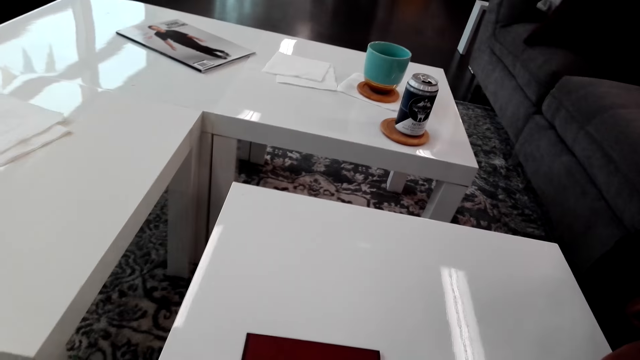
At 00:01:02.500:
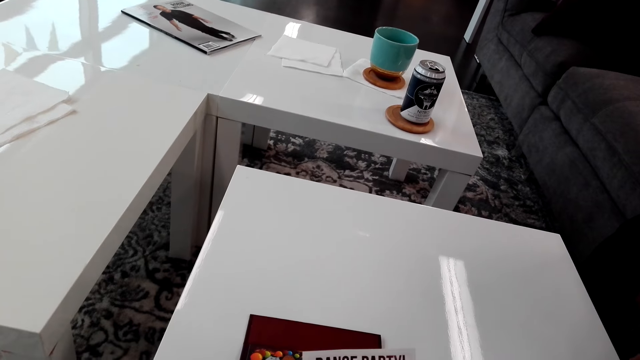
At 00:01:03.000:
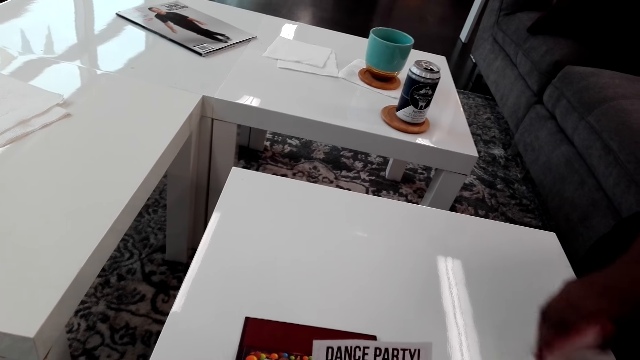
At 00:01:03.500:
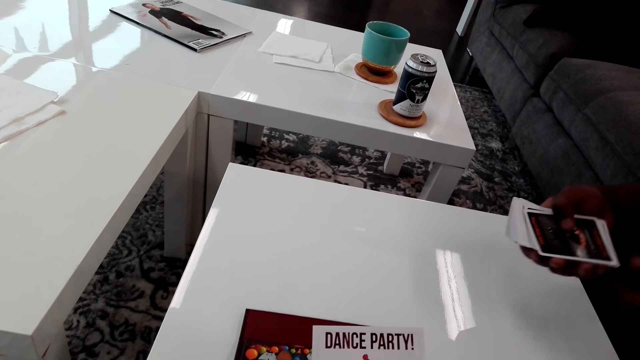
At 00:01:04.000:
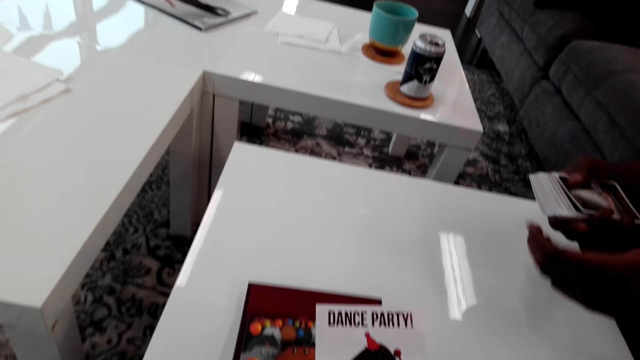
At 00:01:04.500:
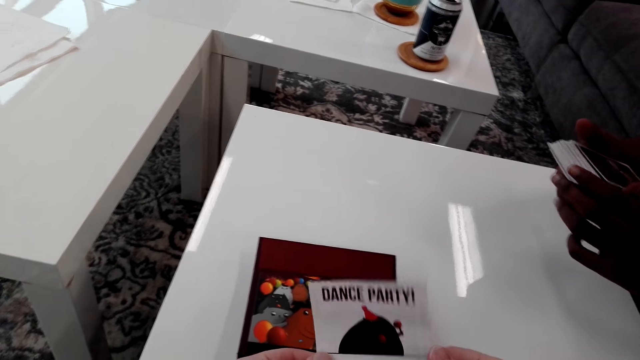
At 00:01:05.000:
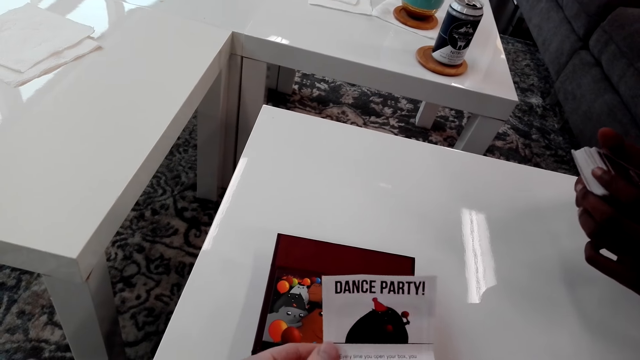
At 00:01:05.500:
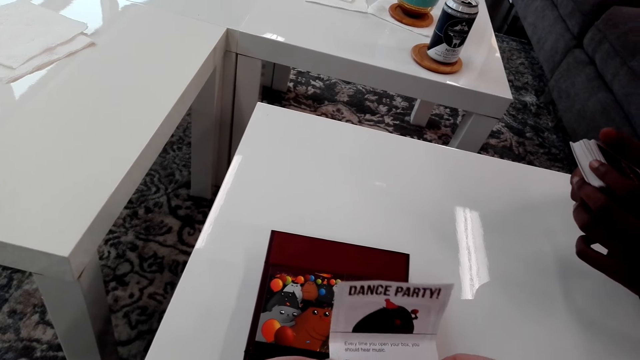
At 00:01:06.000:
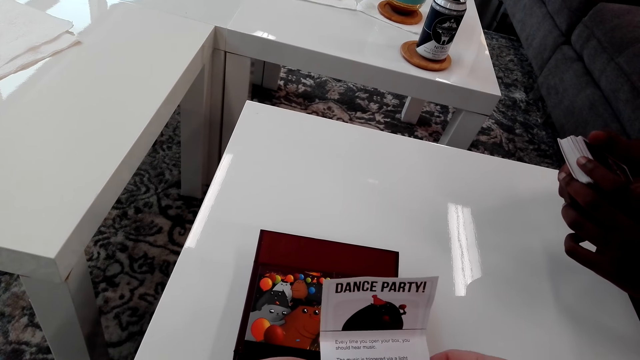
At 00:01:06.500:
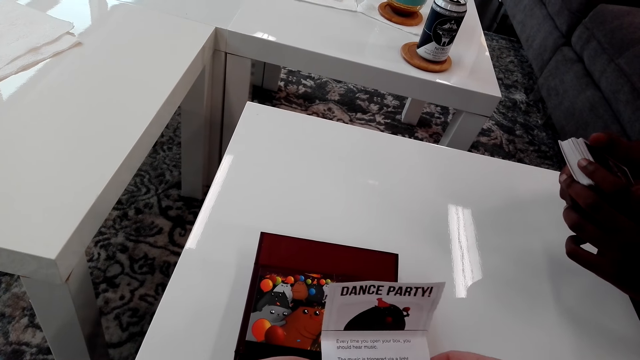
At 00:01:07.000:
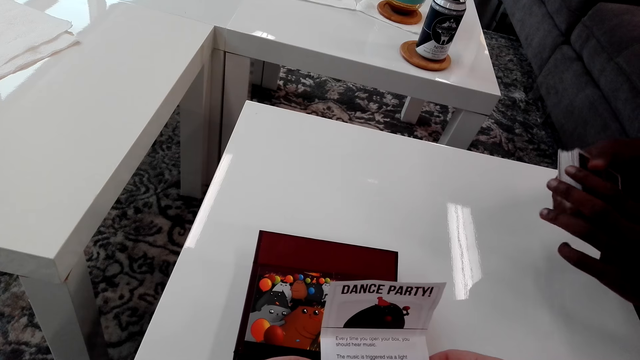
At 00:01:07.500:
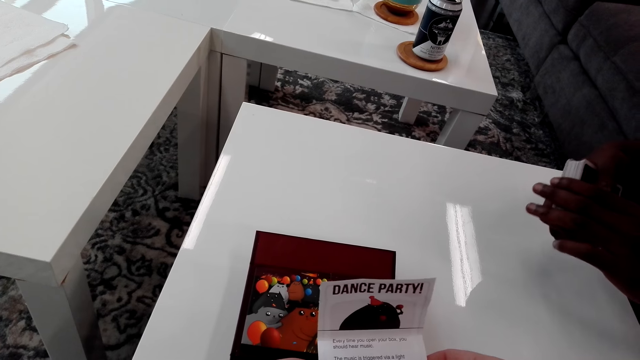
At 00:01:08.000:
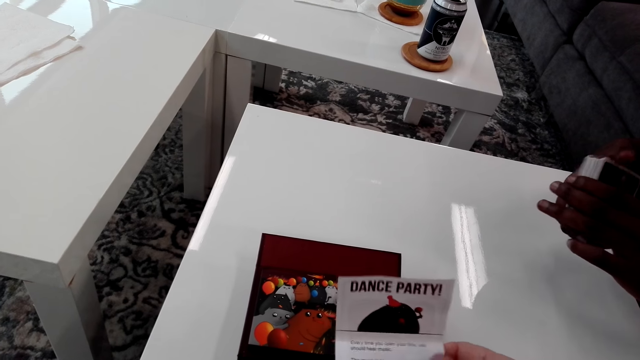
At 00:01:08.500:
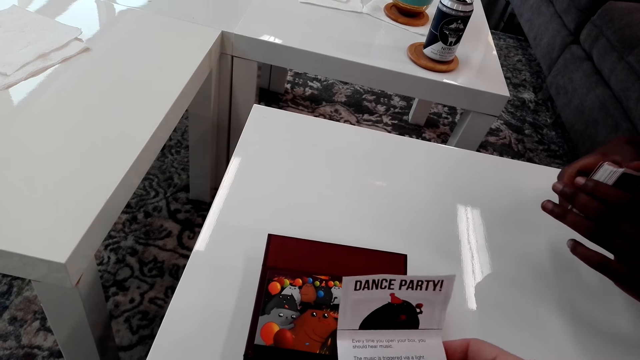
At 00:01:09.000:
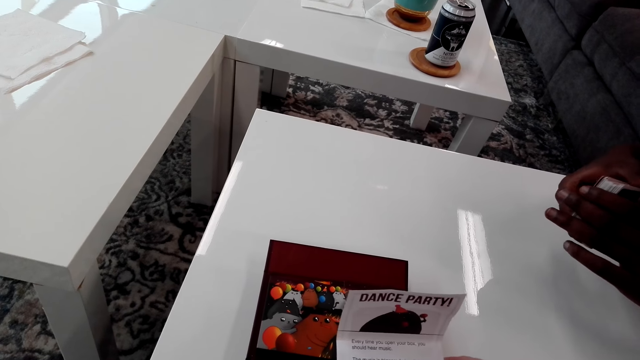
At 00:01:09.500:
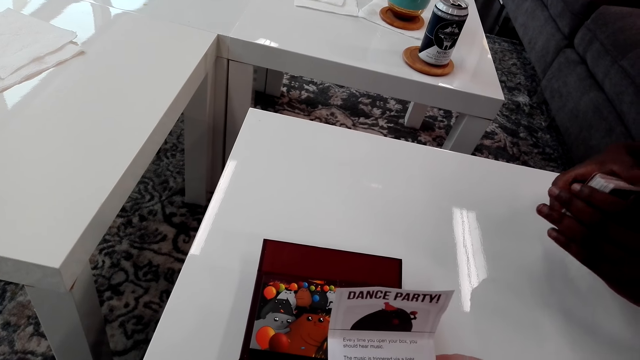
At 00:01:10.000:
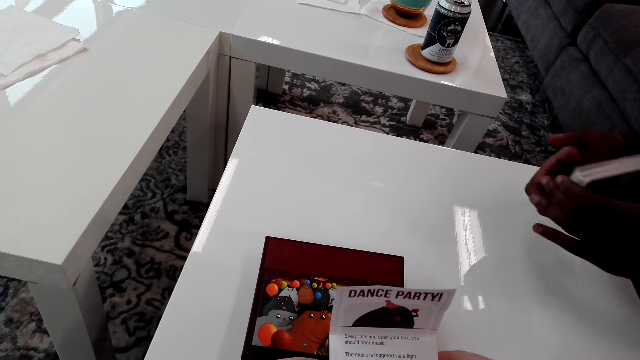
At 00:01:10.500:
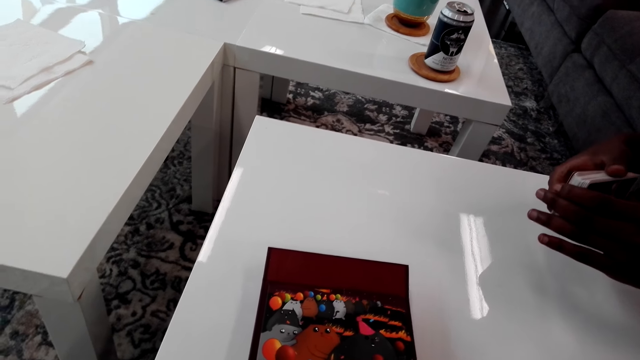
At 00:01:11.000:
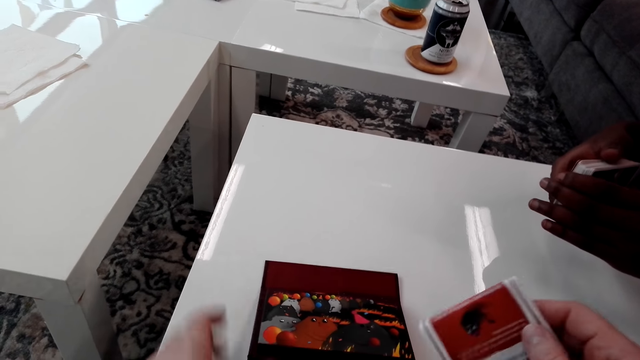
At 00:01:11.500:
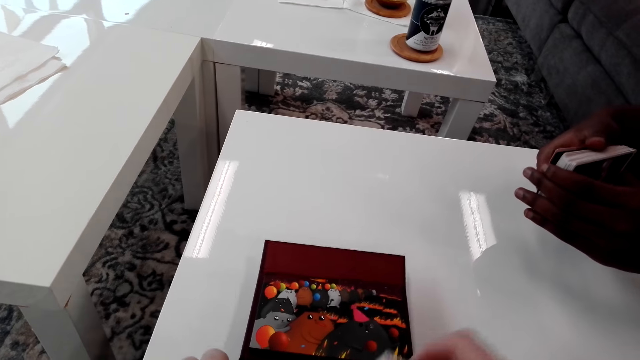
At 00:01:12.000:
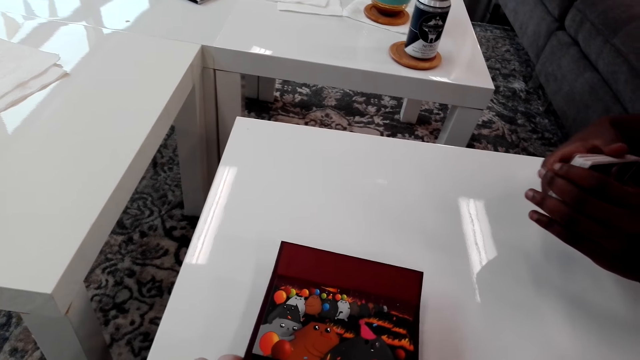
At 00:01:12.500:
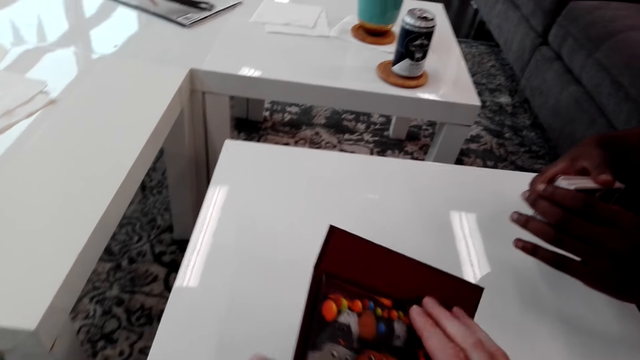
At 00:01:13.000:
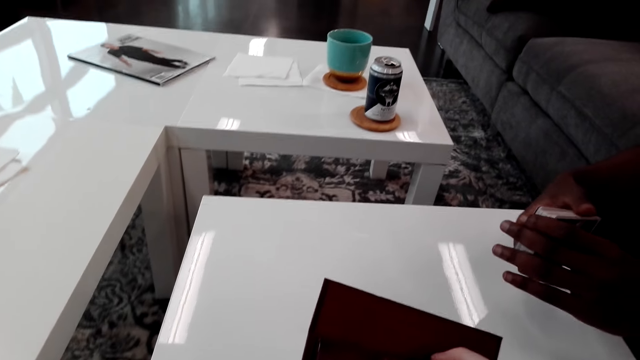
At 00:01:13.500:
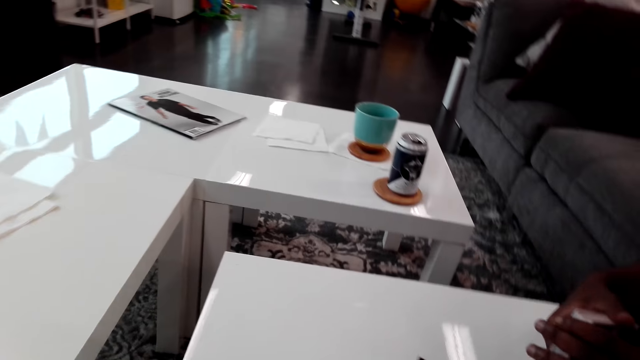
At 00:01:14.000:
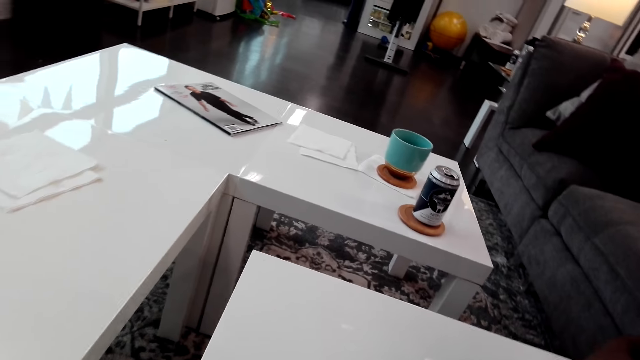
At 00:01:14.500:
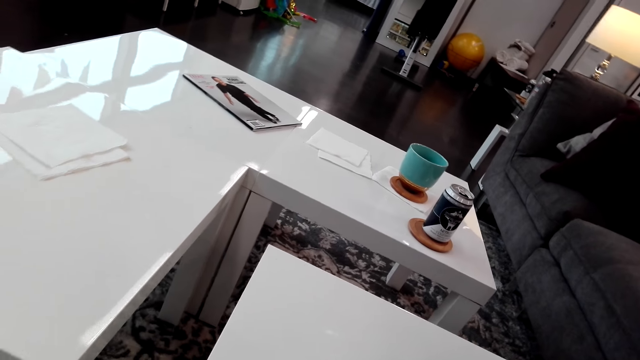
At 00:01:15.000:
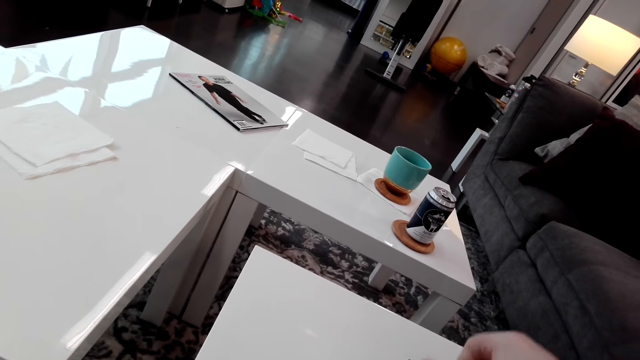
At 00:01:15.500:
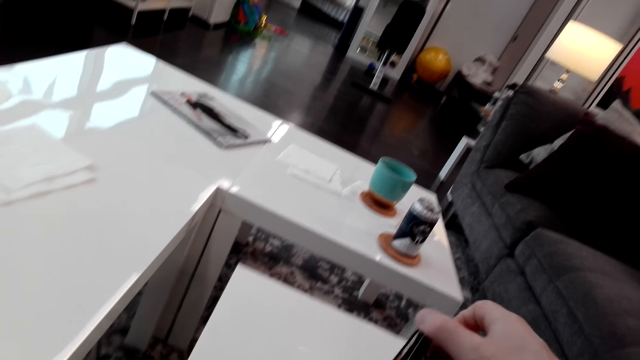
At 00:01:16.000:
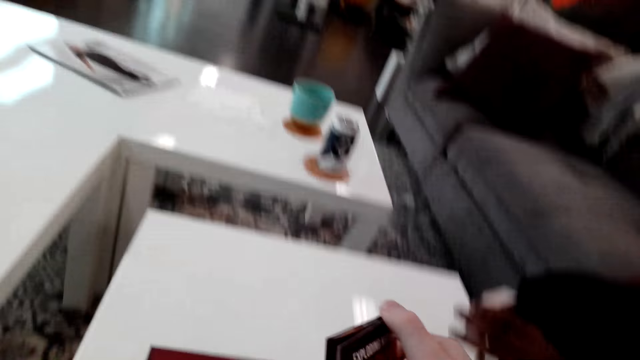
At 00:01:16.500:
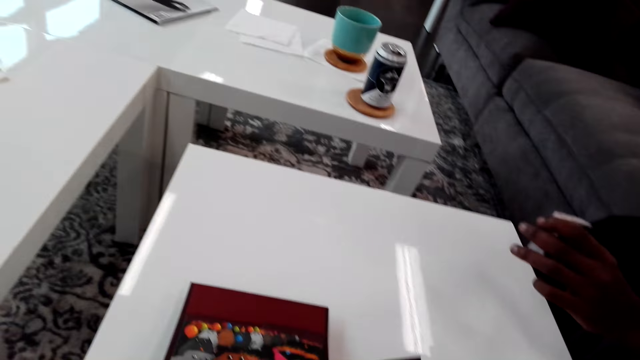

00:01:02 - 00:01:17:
The camera wearer picks up the paper. They read the cards. They put down the paper. They look around, and open a manual while talking.

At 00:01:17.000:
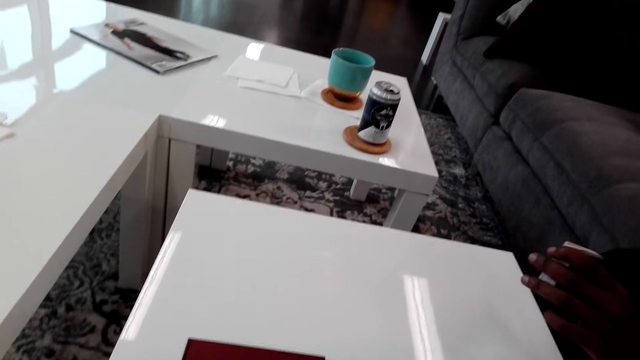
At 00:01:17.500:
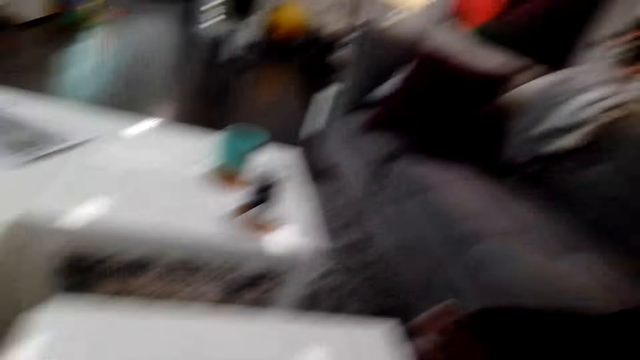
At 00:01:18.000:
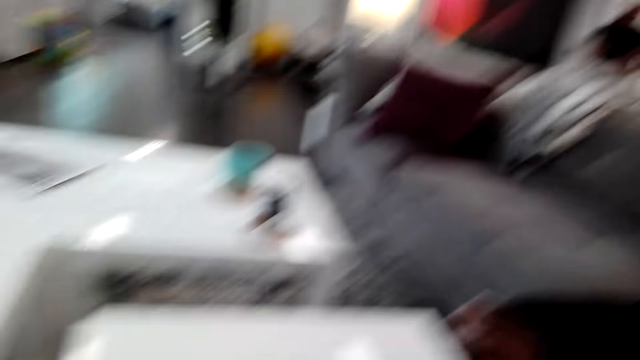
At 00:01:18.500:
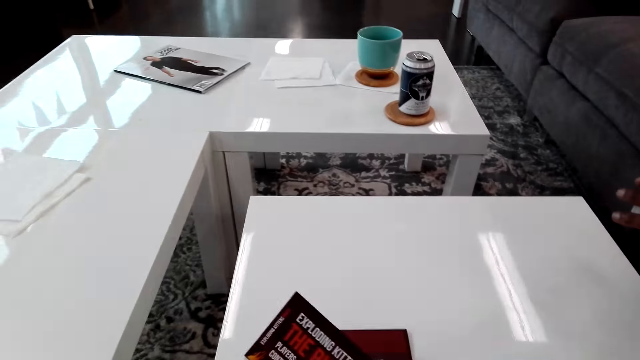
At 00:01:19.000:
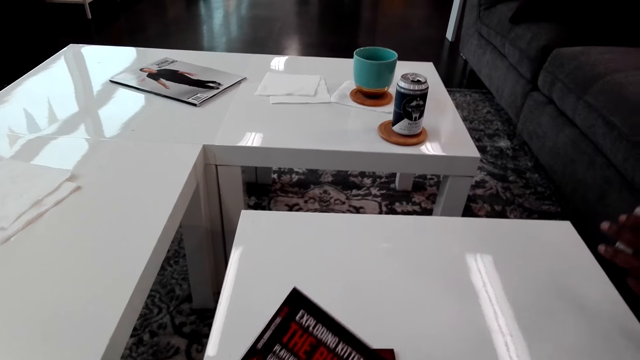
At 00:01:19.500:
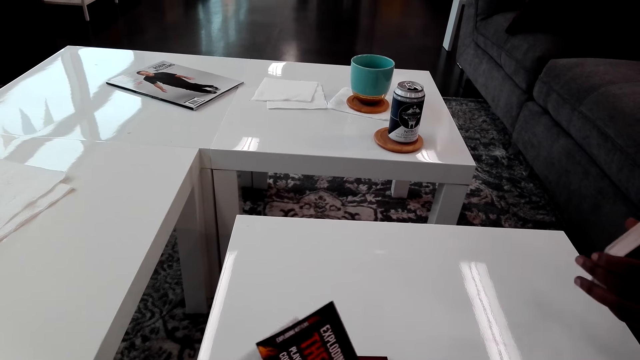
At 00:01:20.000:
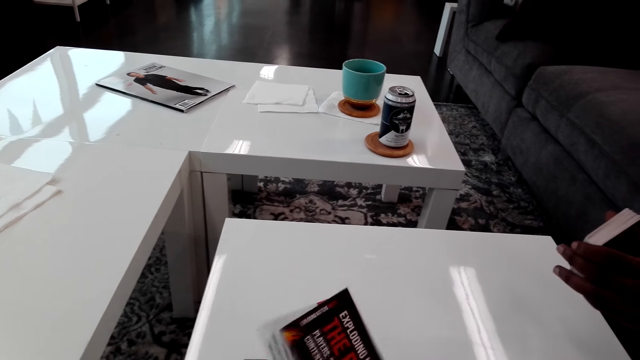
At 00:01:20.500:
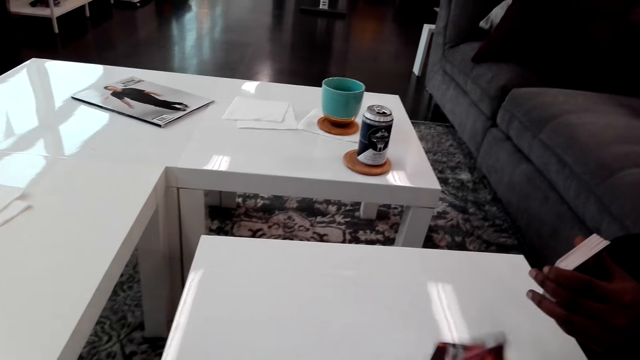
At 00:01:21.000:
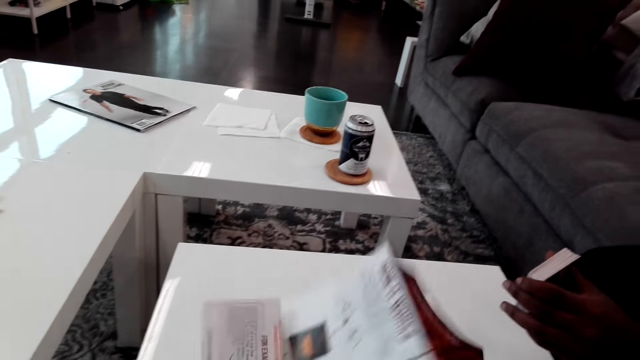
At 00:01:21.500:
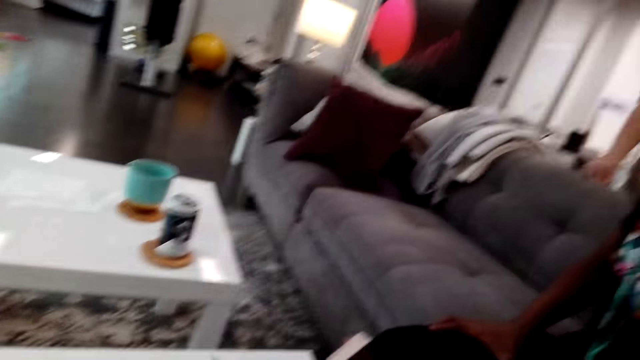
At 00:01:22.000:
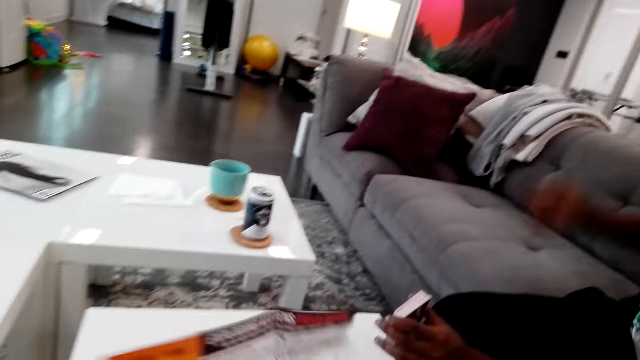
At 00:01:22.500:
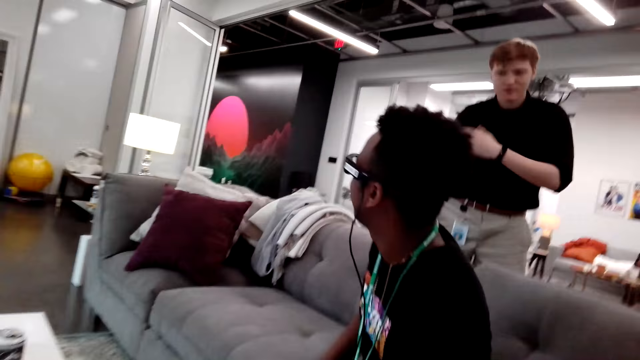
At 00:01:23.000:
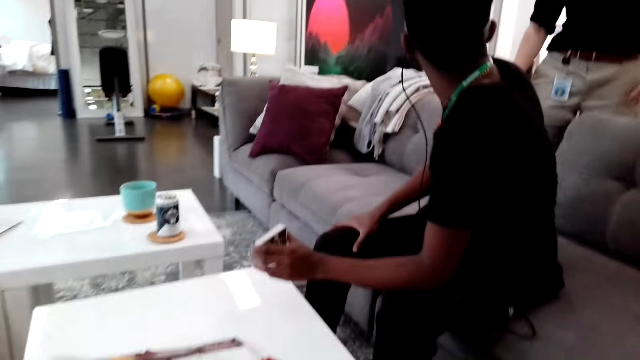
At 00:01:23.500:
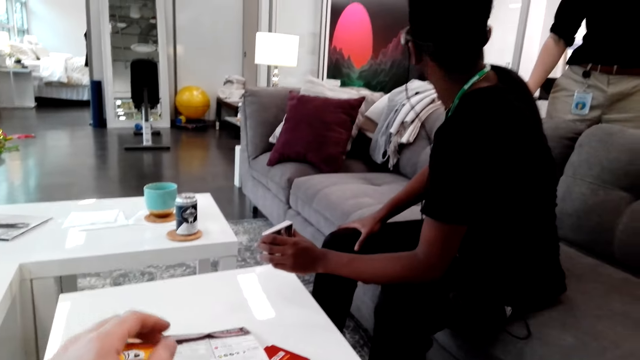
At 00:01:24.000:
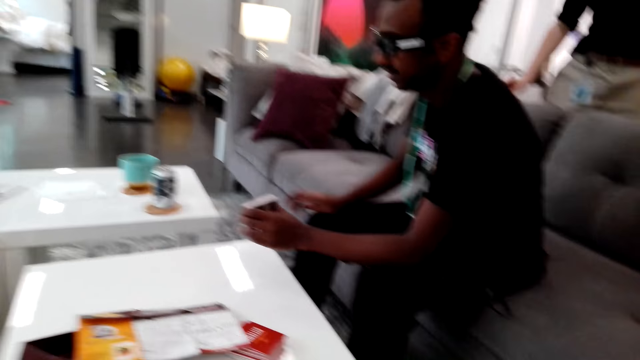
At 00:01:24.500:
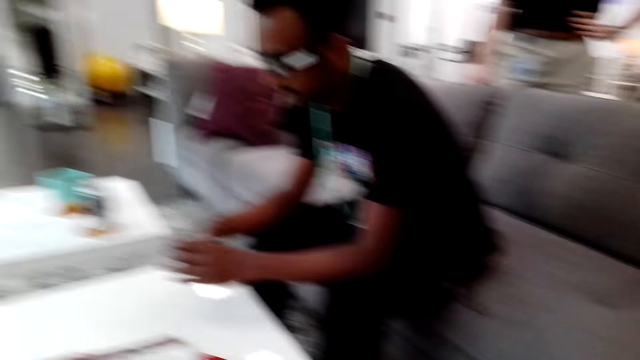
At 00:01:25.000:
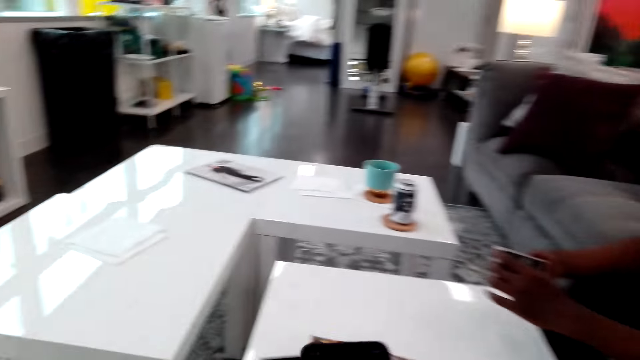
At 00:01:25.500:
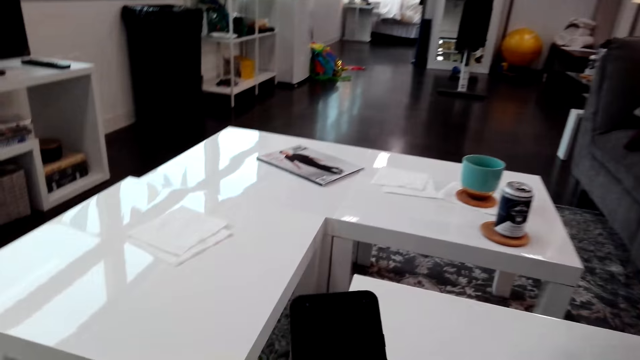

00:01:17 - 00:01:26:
The camera wearer picks up a paper. He uses his phone.
